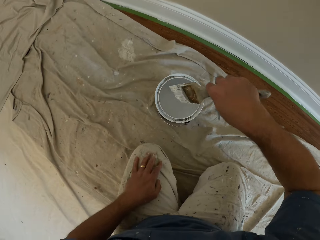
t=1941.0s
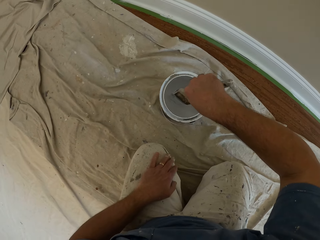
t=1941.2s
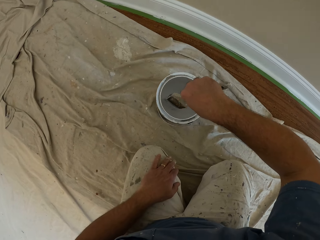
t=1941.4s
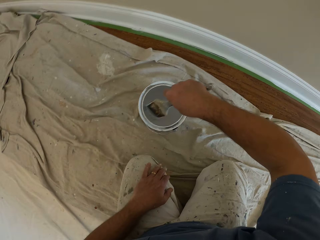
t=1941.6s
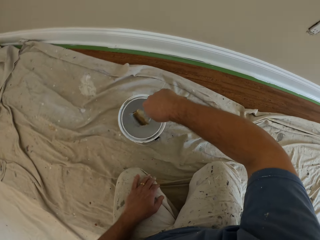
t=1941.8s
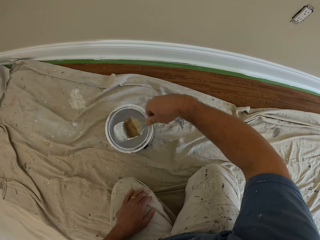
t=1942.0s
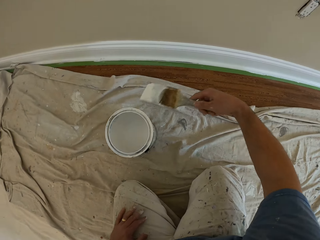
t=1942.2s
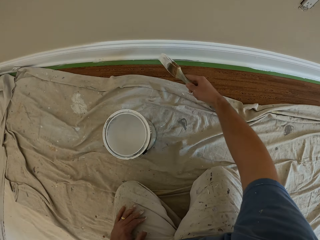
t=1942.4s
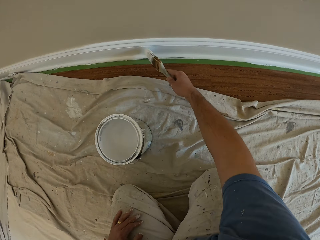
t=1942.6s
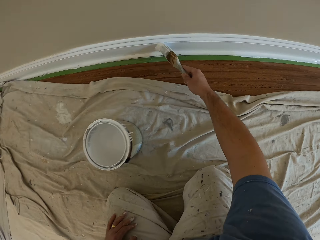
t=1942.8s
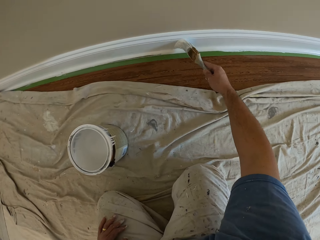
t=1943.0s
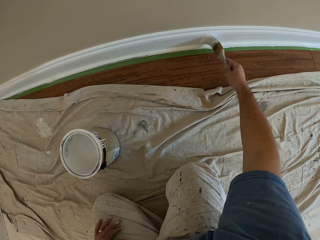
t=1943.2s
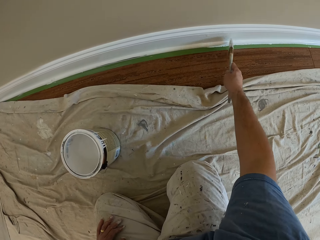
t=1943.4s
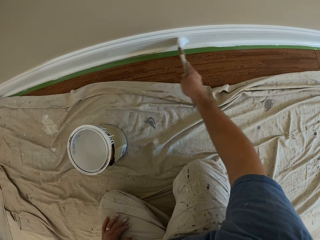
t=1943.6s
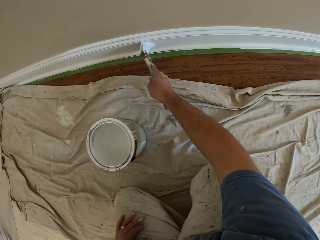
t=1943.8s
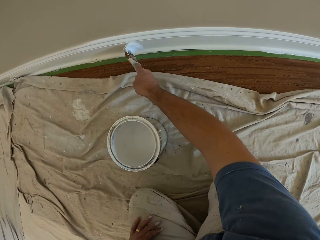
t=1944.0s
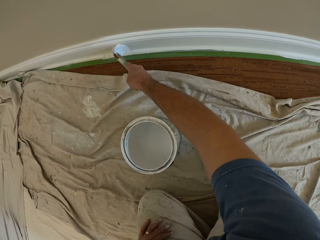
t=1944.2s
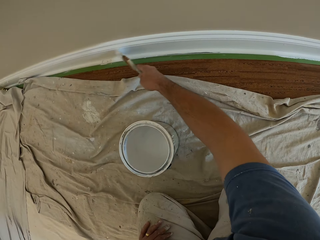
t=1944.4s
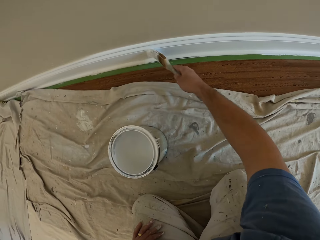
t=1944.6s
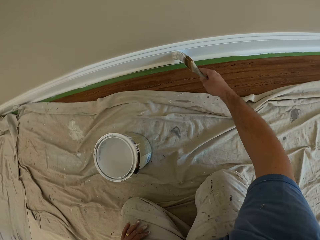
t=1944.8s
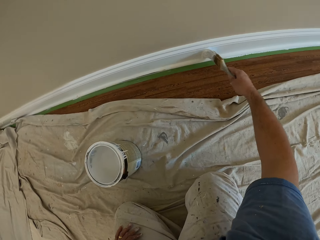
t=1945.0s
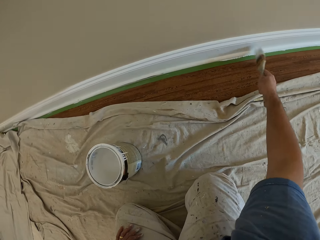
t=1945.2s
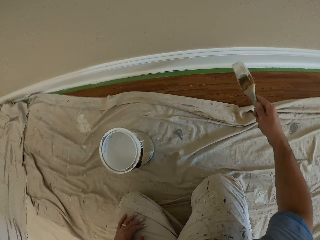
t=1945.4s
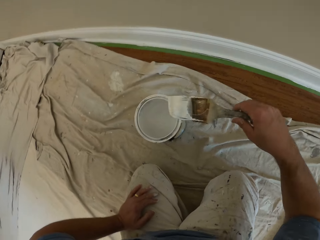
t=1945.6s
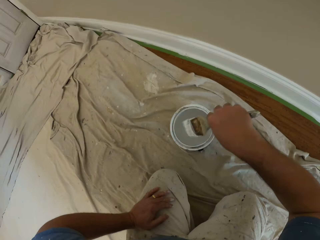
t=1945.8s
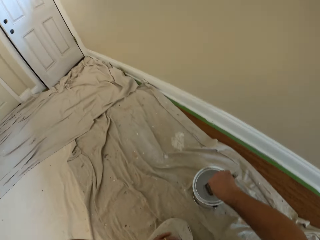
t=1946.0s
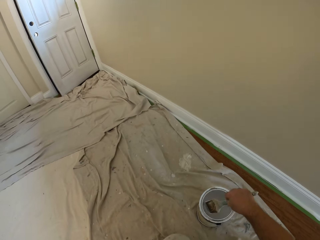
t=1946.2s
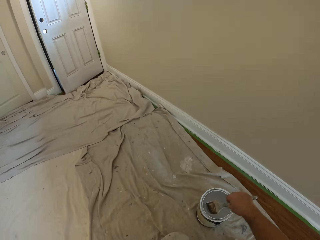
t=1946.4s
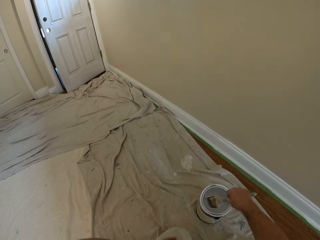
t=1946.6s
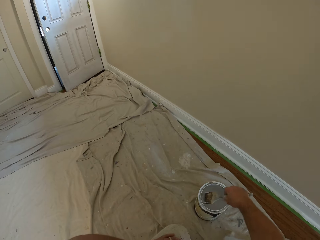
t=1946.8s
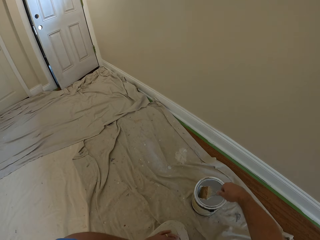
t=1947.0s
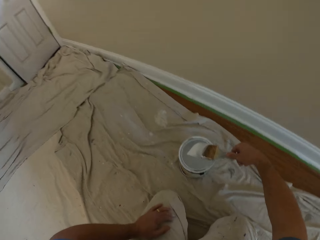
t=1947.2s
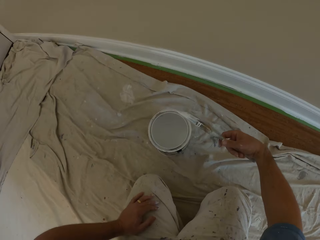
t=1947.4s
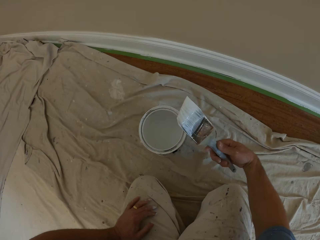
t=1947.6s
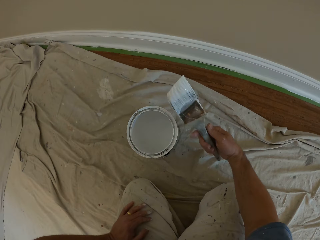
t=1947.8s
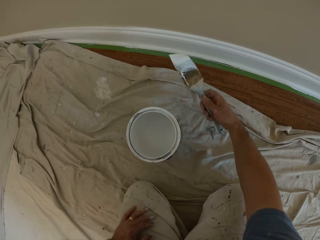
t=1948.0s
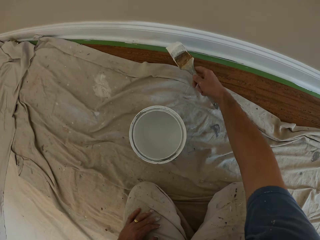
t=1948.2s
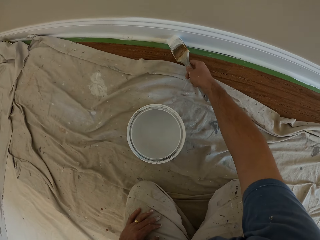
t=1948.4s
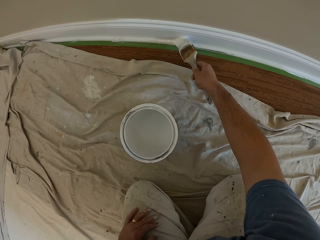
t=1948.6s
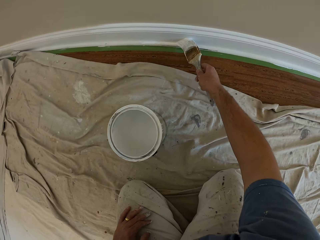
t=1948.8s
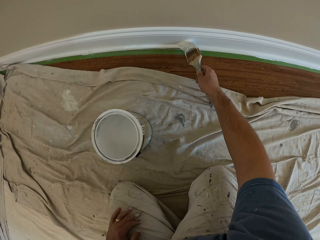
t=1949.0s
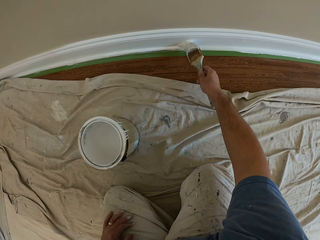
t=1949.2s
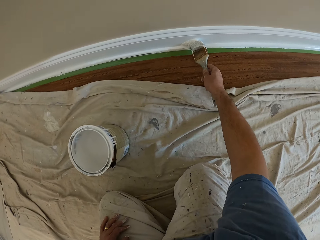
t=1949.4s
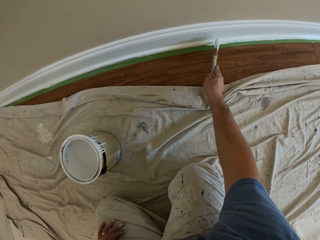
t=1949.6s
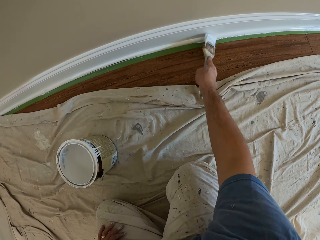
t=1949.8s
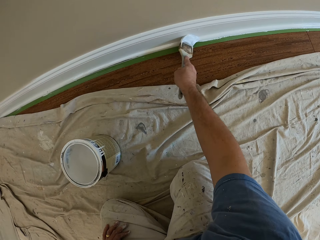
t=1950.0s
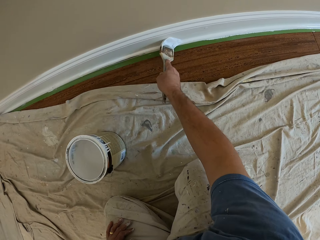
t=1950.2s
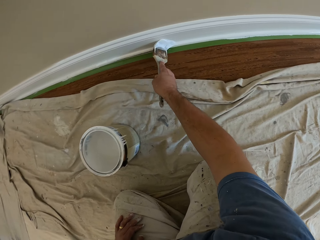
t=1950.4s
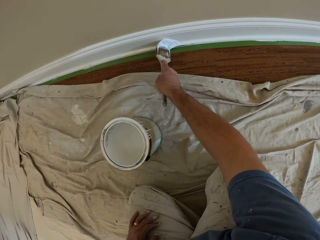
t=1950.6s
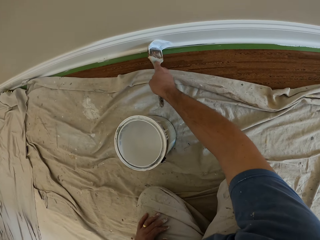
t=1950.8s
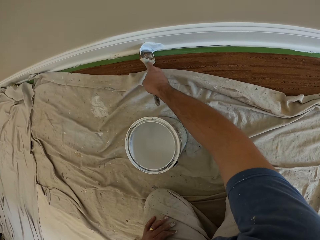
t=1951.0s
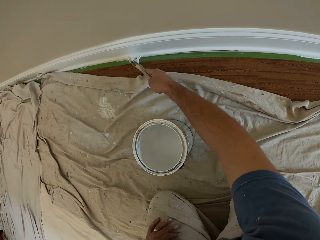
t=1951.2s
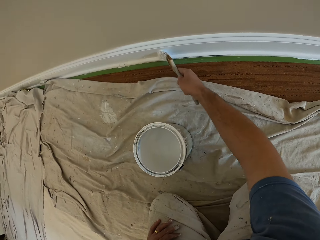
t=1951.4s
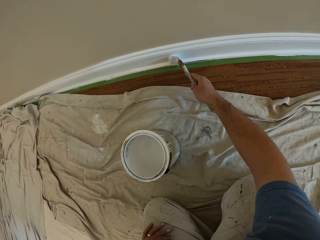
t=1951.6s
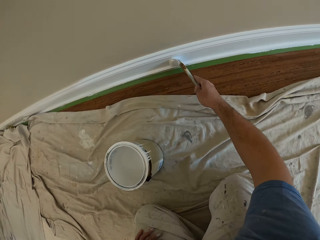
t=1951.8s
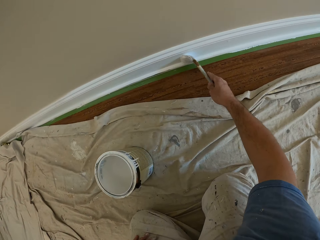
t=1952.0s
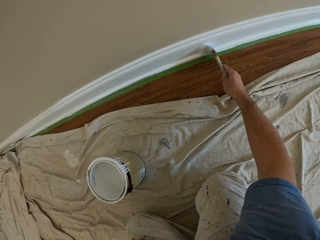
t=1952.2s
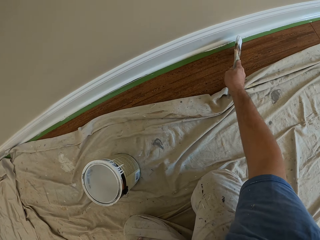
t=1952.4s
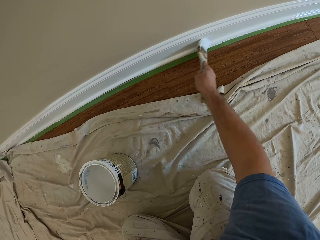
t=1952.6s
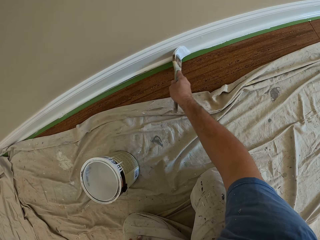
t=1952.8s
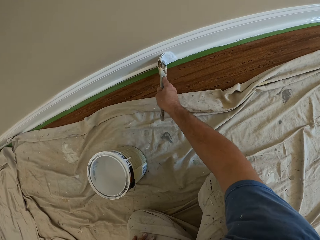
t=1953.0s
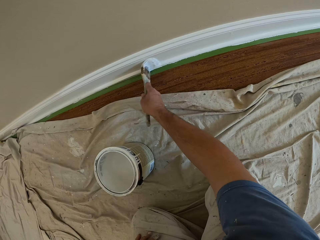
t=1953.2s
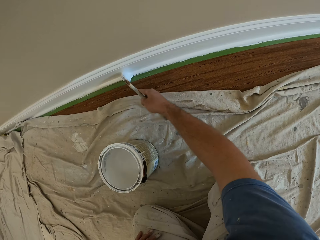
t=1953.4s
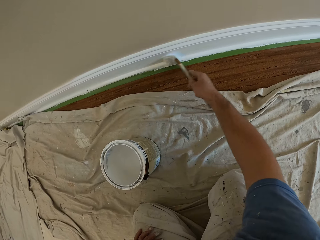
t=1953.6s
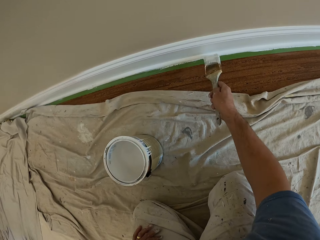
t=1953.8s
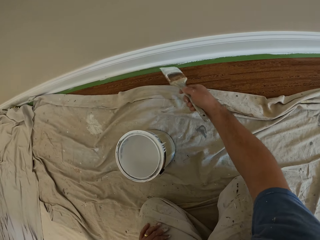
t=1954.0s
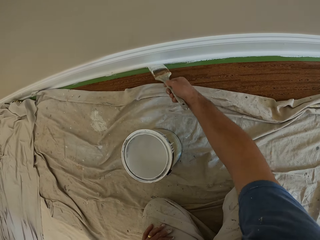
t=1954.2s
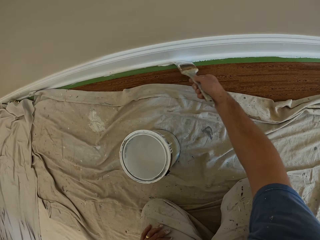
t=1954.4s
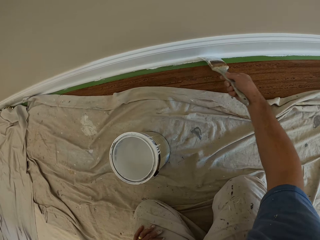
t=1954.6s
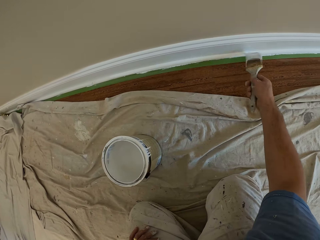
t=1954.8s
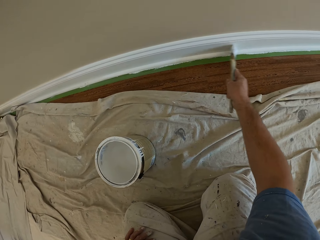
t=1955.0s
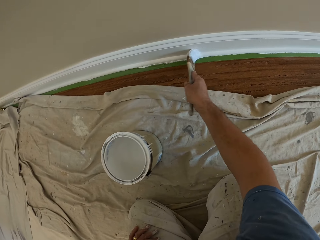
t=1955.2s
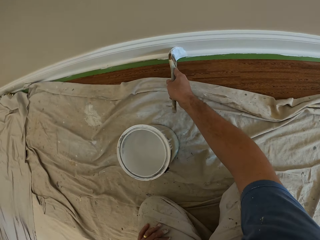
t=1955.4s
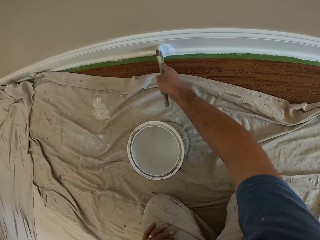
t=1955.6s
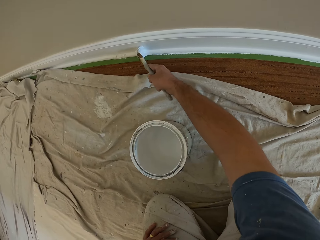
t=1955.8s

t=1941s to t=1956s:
The camera wearer dips the brush into the paint can. They paint the skirting of the wall or baseboard with the brush. They dip the brush into the paint can. They paint the skirting of the wall with the brush. They paint the baseboard.

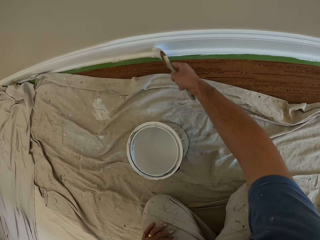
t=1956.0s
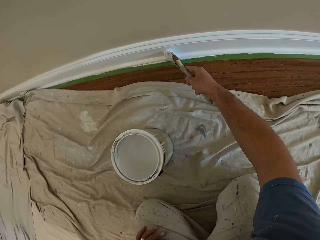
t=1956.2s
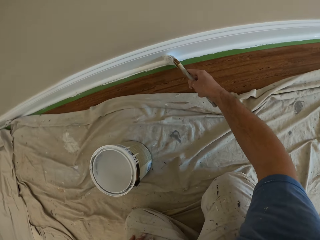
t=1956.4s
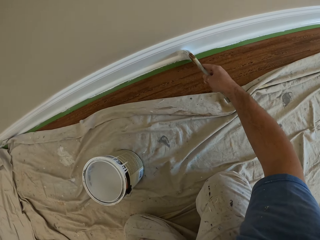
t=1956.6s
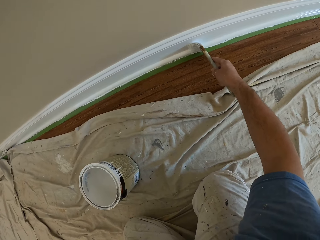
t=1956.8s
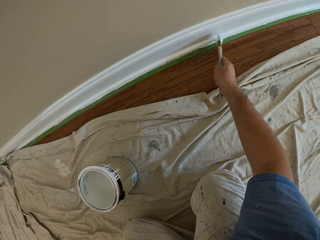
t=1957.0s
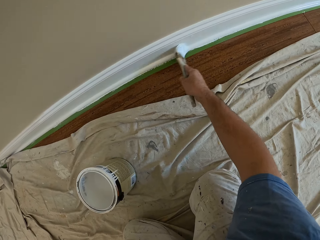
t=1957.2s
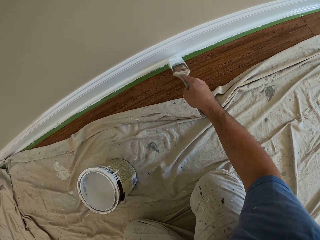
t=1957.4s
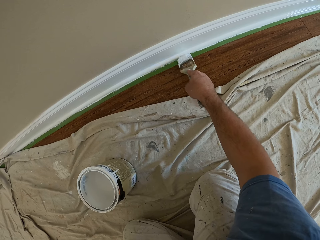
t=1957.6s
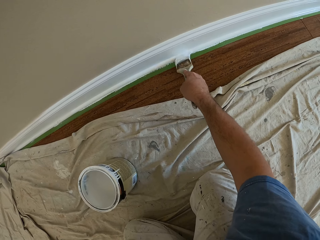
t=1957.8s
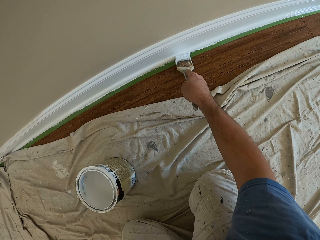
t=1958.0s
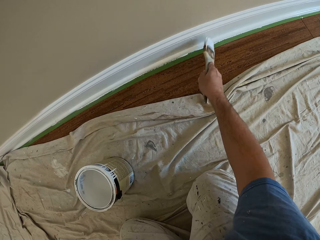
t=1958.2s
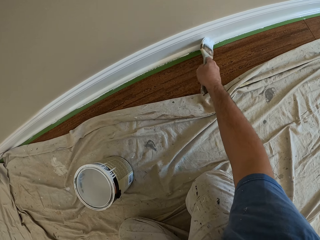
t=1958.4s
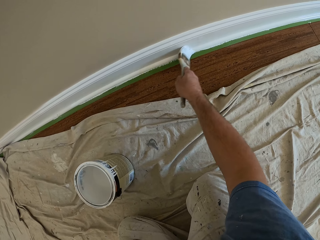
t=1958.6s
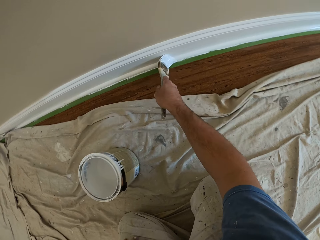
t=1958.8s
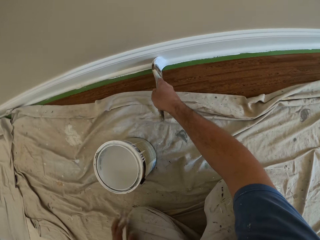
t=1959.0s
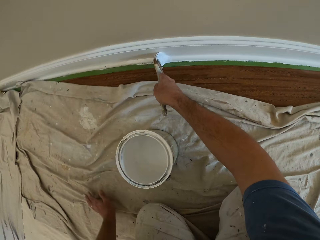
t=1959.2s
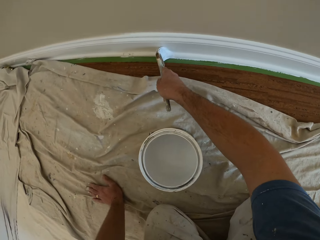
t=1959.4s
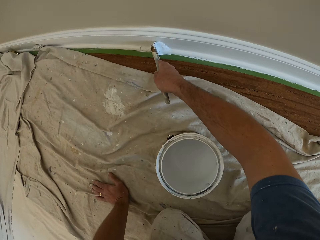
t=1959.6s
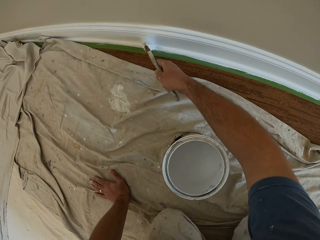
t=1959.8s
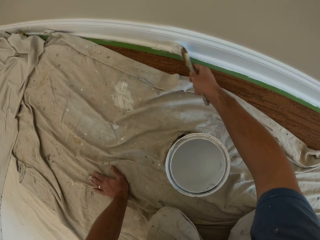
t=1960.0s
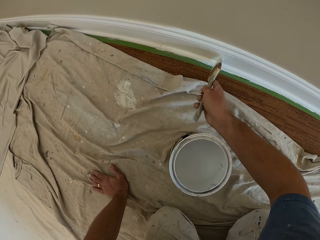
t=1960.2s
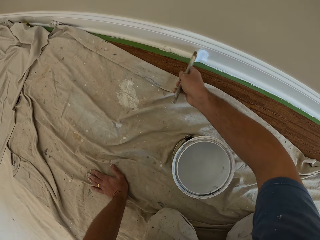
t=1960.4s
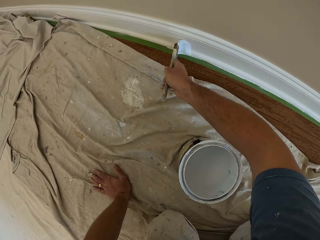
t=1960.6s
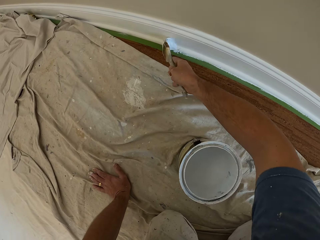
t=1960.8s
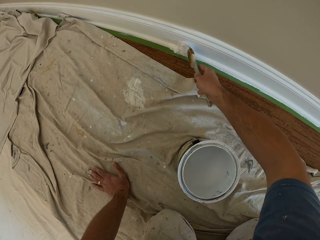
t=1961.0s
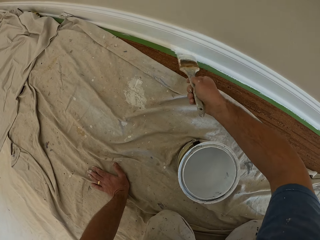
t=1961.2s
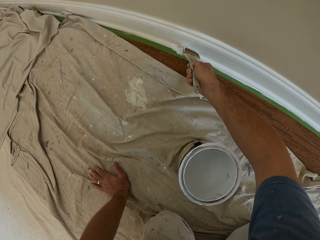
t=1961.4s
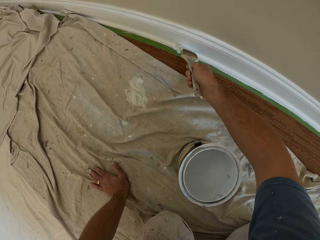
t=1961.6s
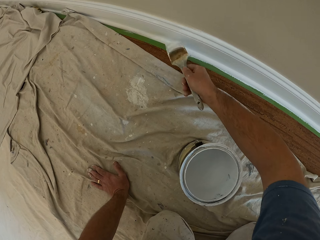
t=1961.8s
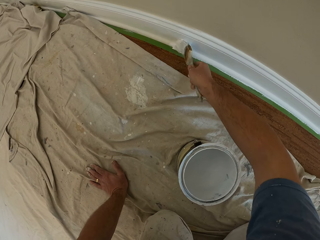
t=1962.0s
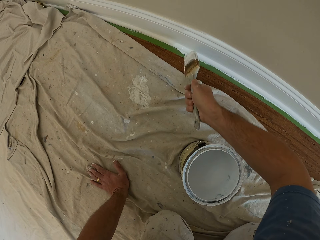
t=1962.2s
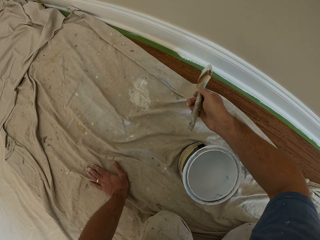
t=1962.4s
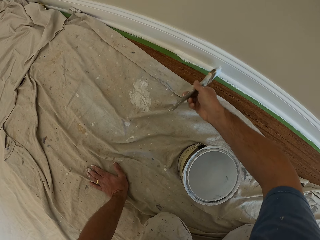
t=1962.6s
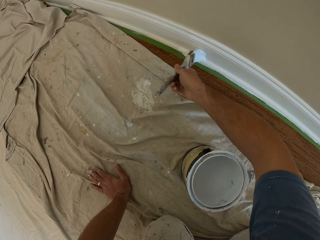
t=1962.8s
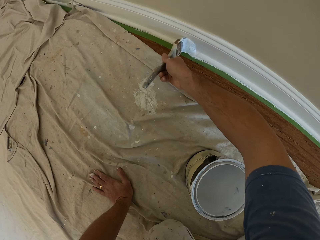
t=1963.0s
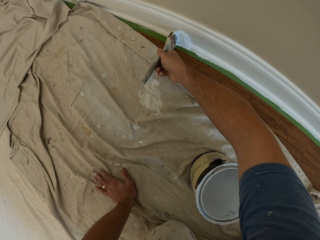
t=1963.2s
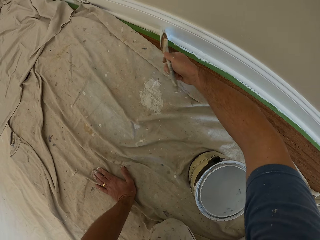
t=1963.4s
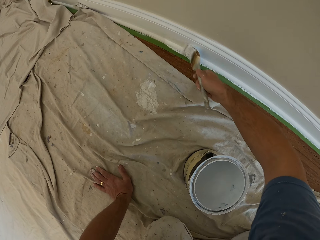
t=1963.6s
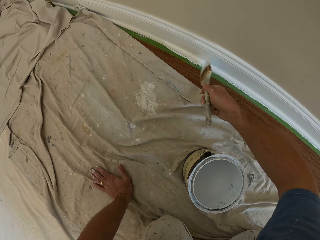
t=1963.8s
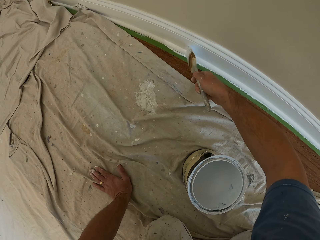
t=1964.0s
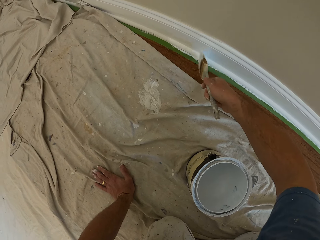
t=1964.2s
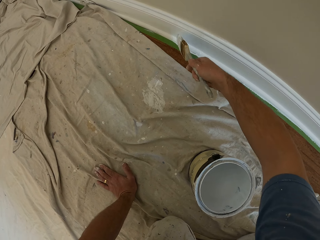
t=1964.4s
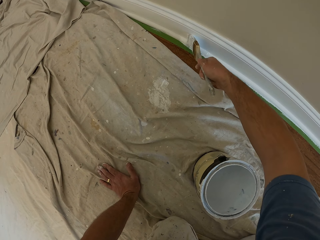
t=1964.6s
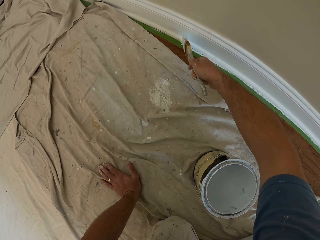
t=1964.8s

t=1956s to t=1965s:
The camera wearer places his left hand on the tarpaulin on the floor.
